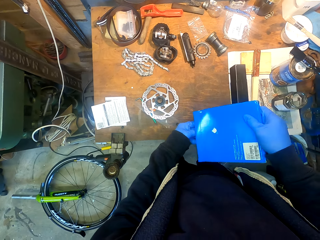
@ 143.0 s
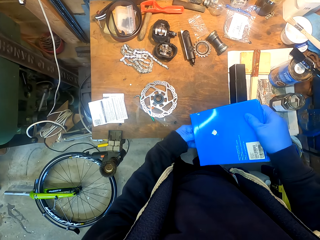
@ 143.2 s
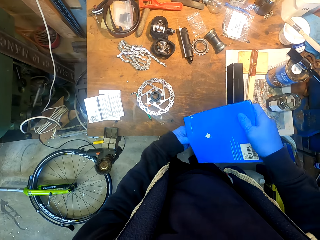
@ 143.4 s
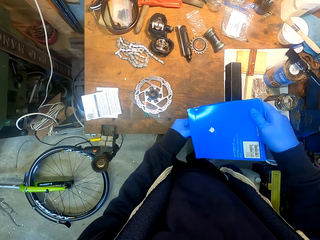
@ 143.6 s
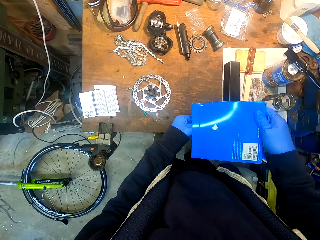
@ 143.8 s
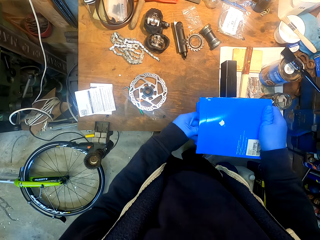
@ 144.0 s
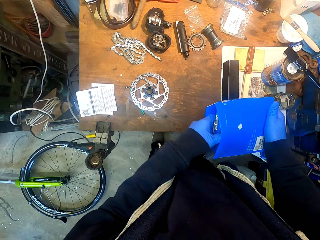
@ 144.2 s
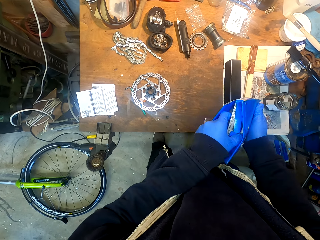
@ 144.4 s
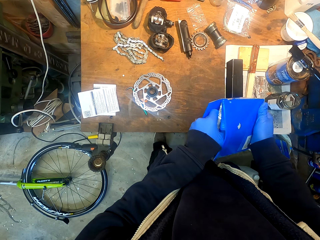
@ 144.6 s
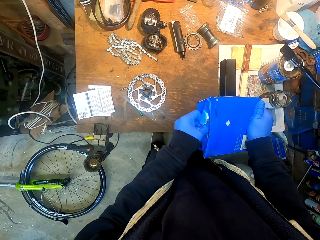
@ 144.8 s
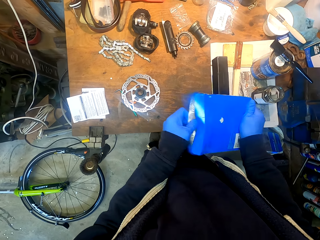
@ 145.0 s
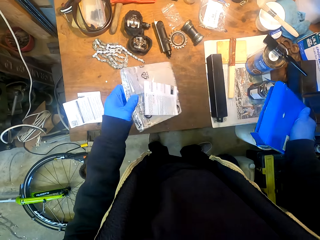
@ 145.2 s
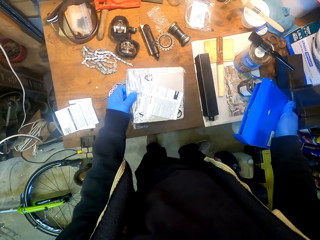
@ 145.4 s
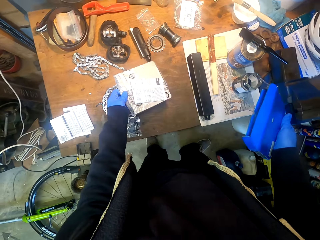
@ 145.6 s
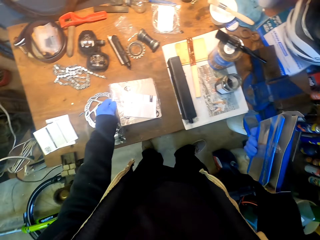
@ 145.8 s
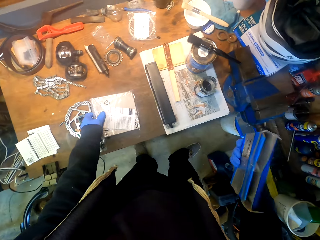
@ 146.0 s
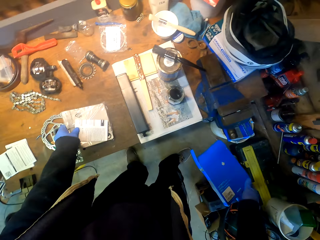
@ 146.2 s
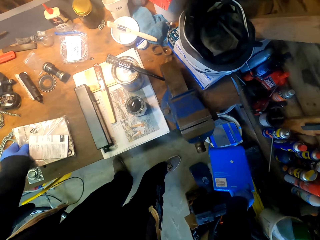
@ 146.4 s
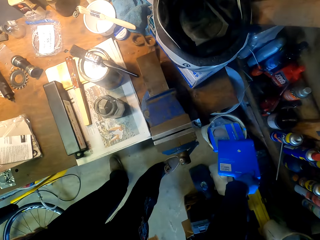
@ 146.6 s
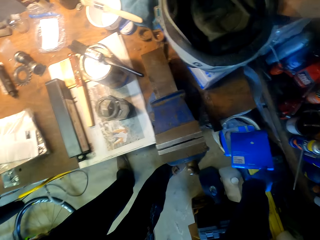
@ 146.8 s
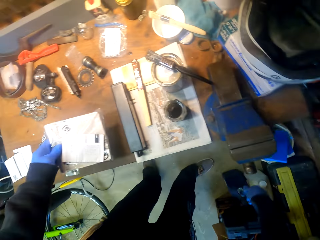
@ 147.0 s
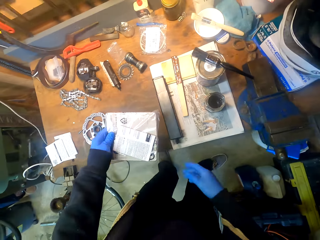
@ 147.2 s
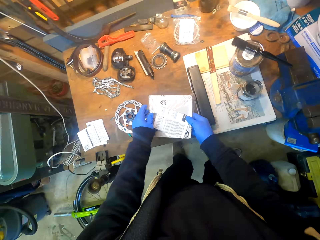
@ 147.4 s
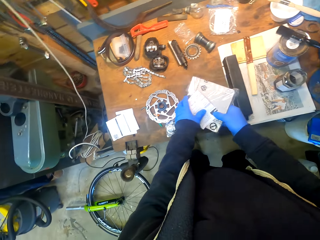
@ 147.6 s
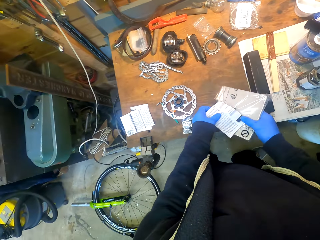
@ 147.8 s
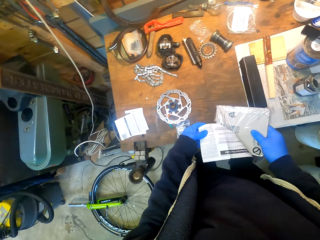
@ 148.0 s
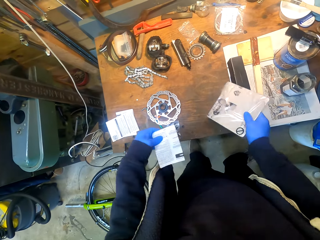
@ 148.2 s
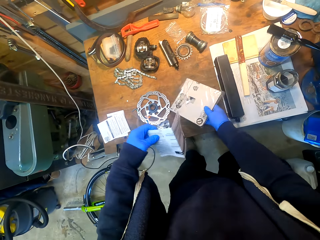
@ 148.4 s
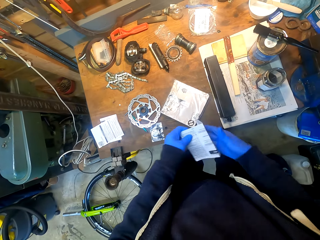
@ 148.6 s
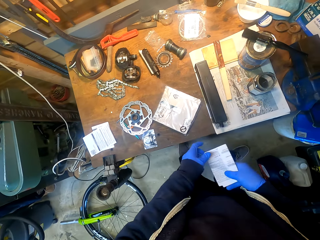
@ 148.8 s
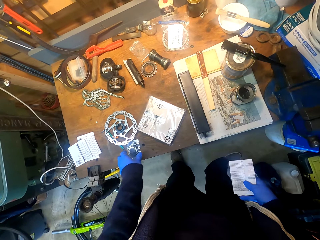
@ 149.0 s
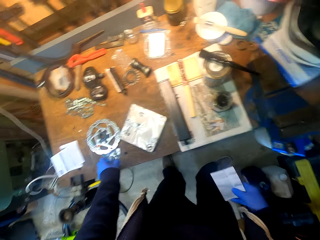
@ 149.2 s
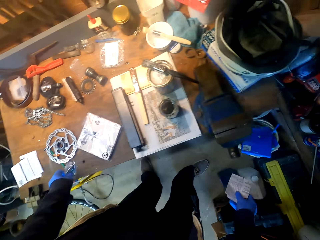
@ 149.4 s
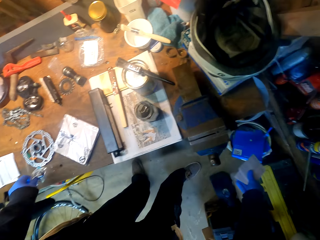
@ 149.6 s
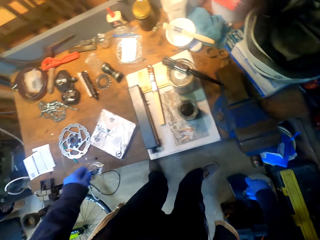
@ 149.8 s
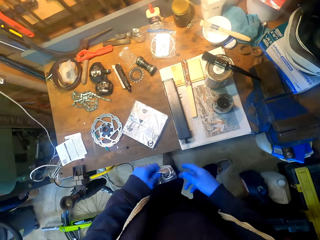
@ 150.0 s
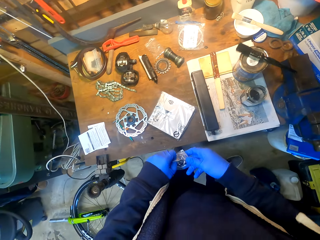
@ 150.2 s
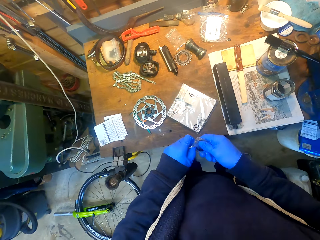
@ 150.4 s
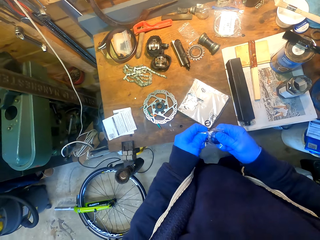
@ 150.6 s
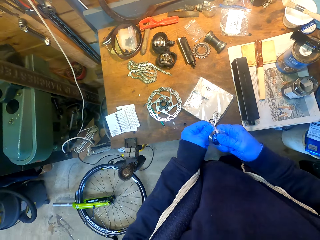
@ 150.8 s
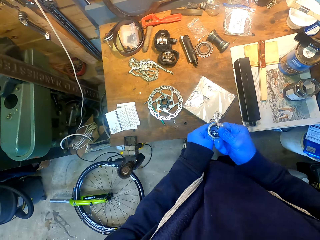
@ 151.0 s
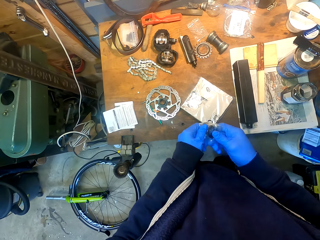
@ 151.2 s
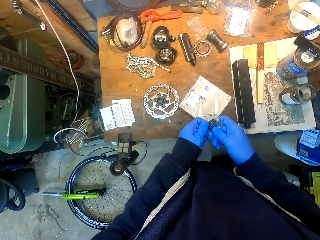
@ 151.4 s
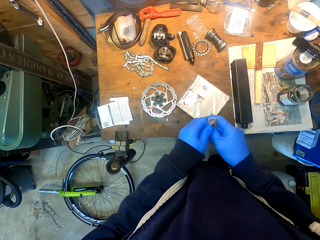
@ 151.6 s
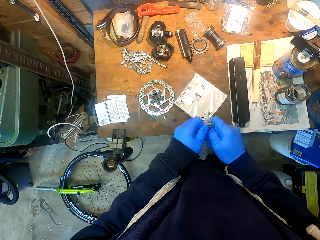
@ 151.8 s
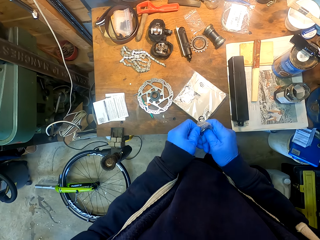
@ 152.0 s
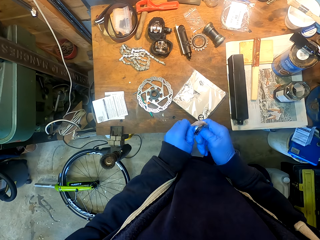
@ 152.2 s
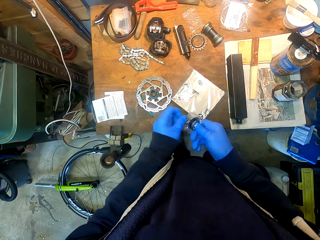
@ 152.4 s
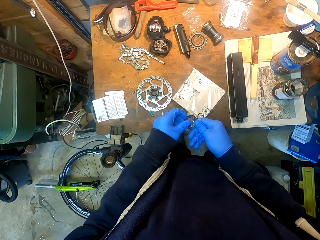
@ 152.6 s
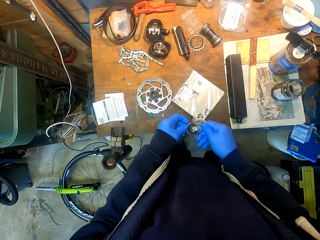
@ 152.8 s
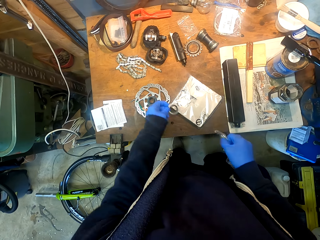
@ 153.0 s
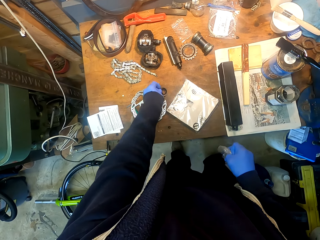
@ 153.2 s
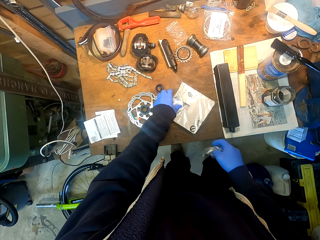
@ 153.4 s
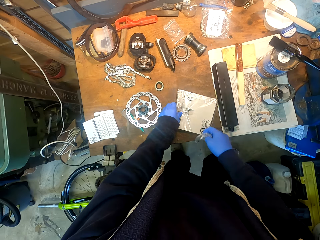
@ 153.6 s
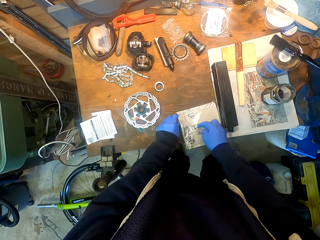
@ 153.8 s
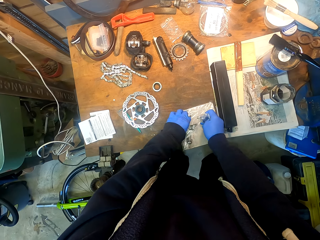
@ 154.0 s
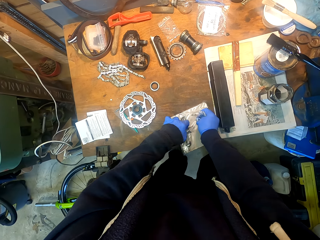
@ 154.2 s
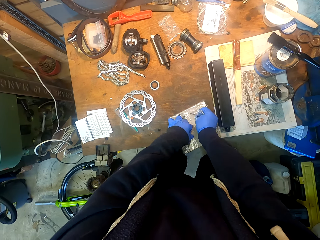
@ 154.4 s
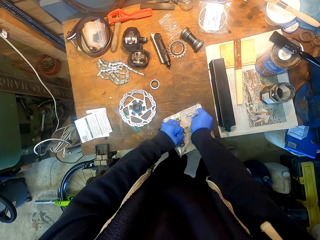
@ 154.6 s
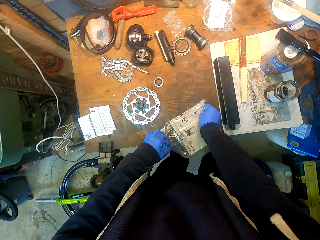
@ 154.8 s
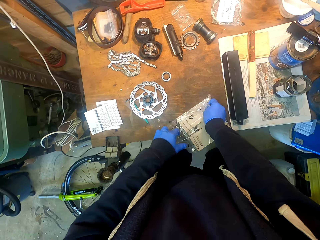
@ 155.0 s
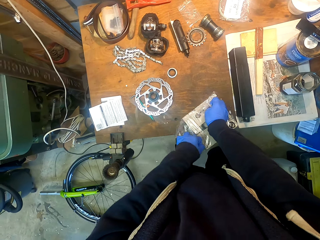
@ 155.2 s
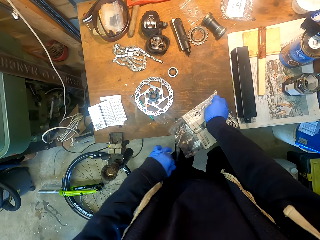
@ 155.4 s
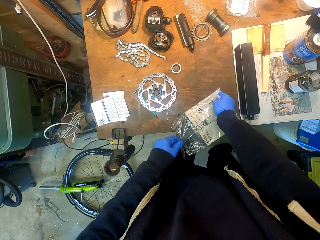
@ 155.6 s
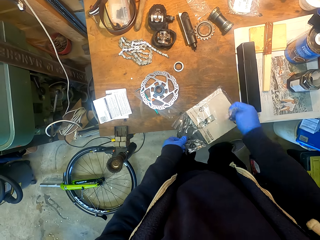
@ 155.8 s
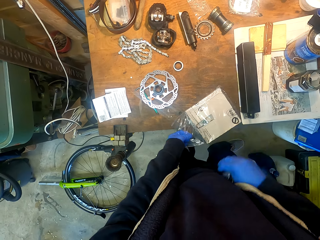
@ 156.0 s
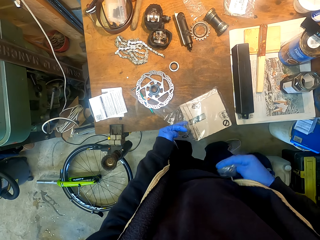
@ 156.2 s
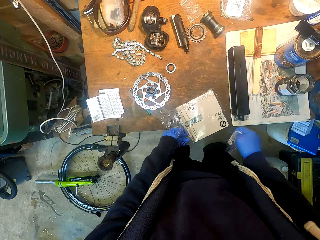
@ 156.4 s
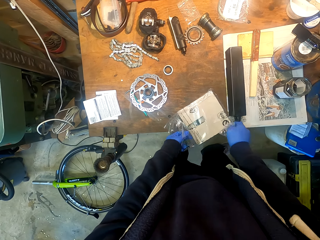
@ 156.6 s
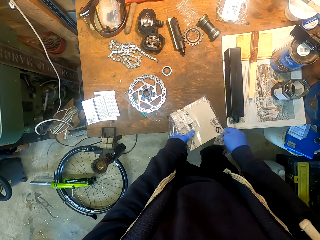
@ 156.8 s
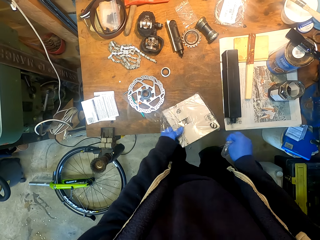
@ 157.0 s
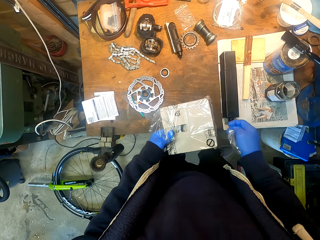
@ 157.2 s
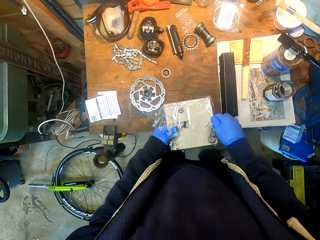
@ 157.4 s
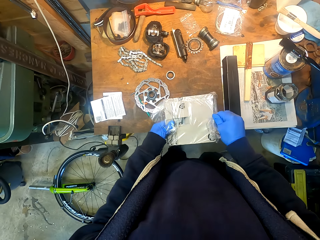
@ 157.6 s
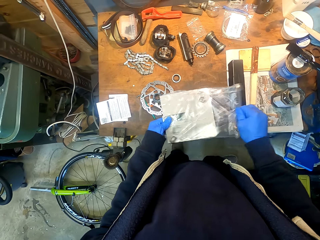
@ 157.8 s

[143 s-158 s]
The camera wearer removes a piece of paper or metal from a box. She places down the box. She puts down the piece of paper on the table. She throws the box in a trash can. She picks up a piece of paper from the table. She throws pieces of paper in the trash can. She picks up a bearing. She unwraps a piece of paper from the bearing with her hands. She puts down the bolt or bearing on the table. She picks up papers. She unwraps a piece of paper with her hands.

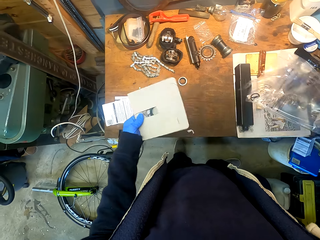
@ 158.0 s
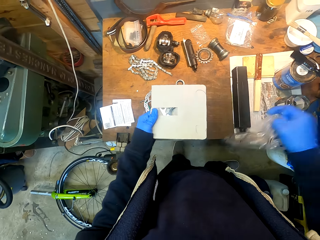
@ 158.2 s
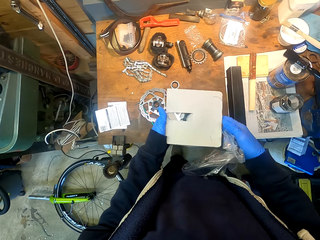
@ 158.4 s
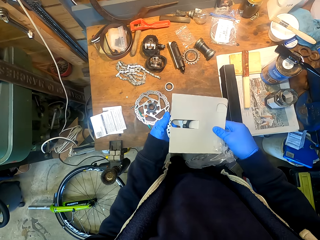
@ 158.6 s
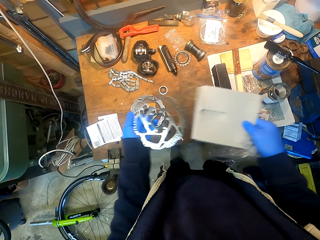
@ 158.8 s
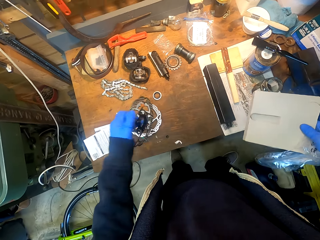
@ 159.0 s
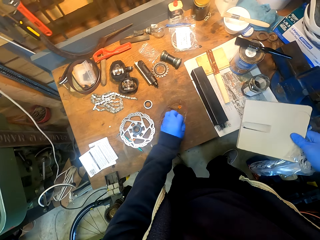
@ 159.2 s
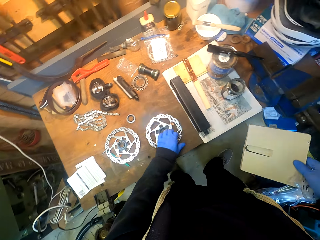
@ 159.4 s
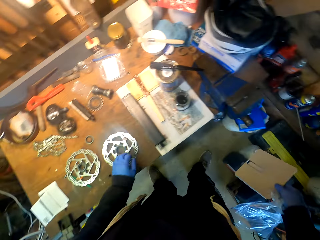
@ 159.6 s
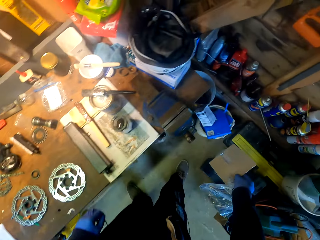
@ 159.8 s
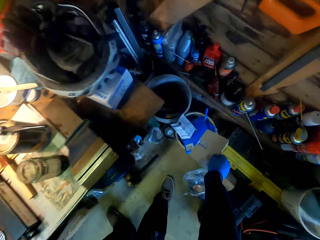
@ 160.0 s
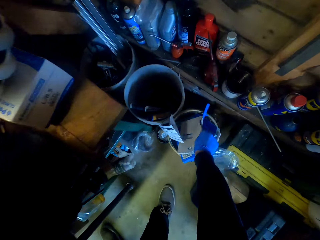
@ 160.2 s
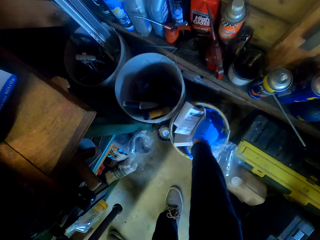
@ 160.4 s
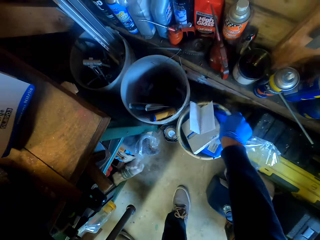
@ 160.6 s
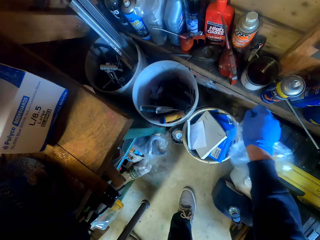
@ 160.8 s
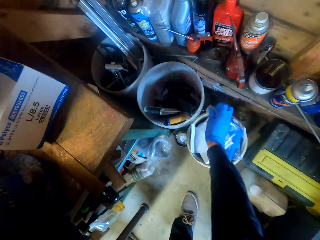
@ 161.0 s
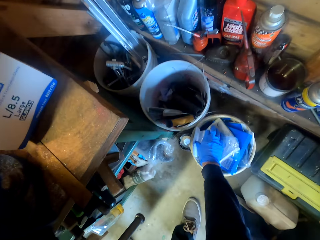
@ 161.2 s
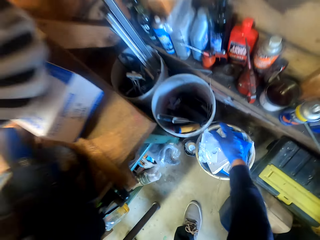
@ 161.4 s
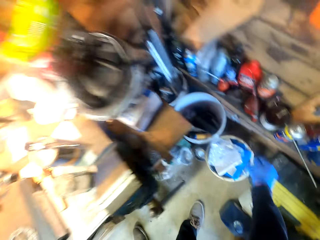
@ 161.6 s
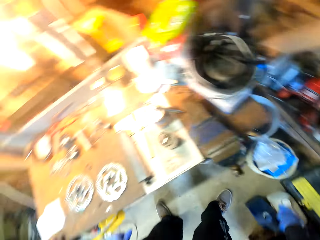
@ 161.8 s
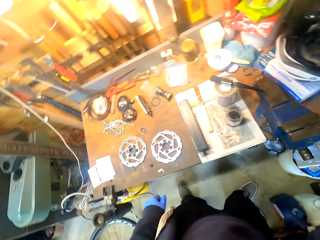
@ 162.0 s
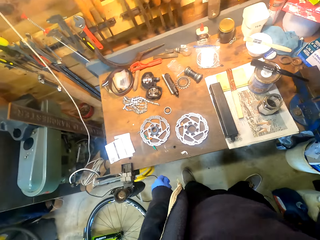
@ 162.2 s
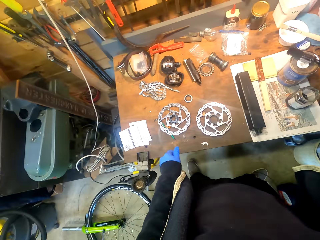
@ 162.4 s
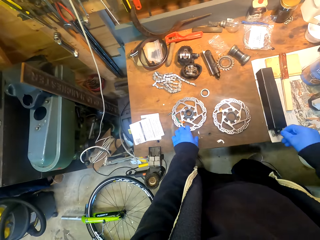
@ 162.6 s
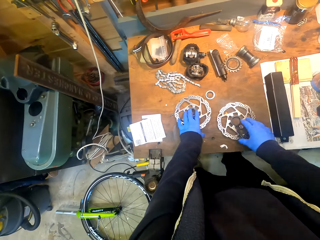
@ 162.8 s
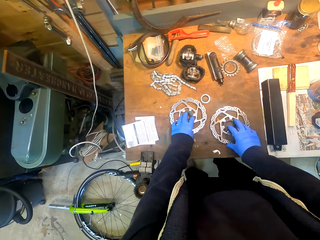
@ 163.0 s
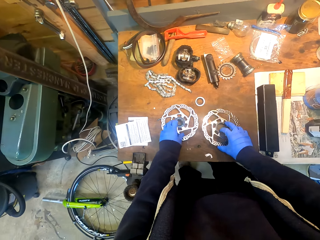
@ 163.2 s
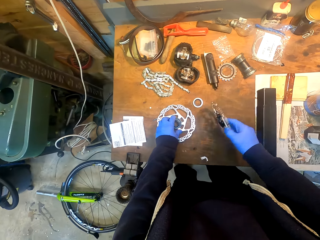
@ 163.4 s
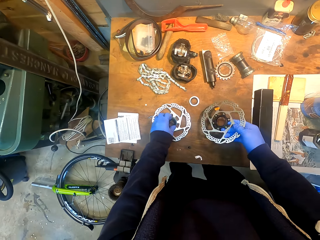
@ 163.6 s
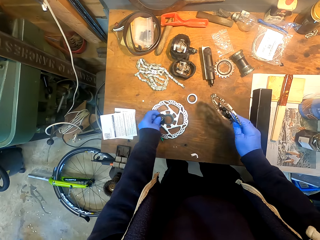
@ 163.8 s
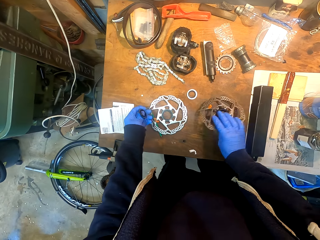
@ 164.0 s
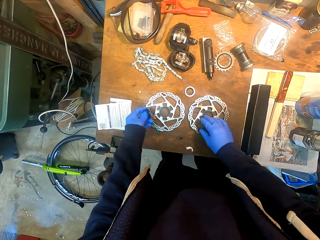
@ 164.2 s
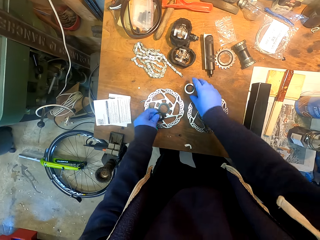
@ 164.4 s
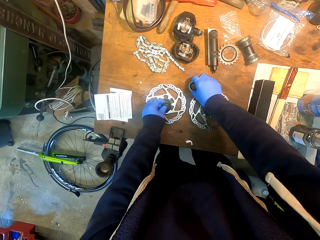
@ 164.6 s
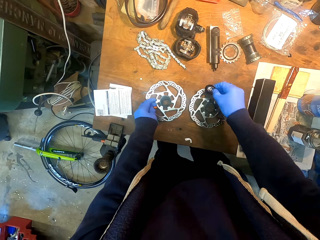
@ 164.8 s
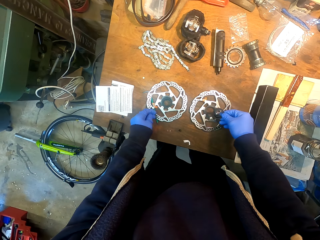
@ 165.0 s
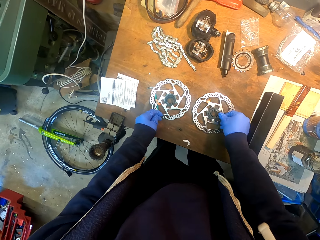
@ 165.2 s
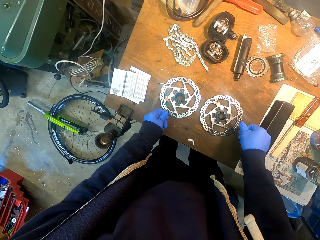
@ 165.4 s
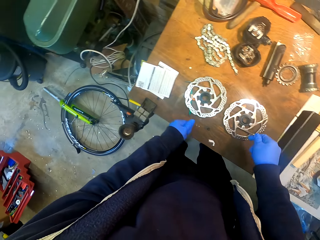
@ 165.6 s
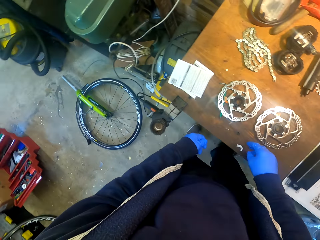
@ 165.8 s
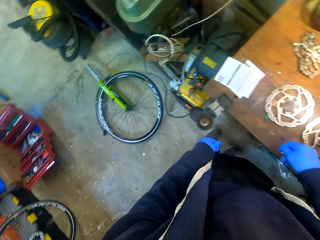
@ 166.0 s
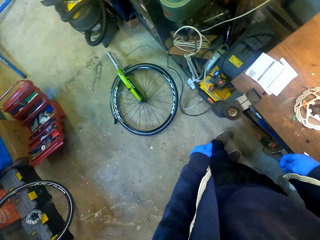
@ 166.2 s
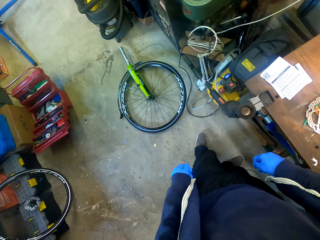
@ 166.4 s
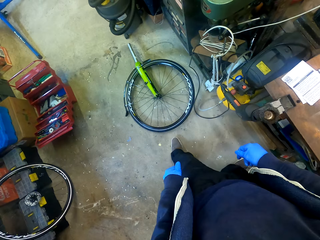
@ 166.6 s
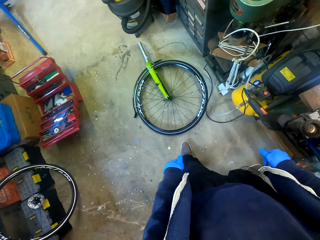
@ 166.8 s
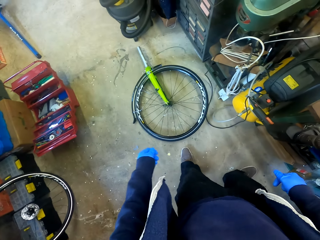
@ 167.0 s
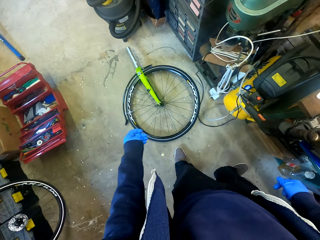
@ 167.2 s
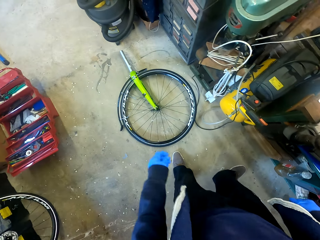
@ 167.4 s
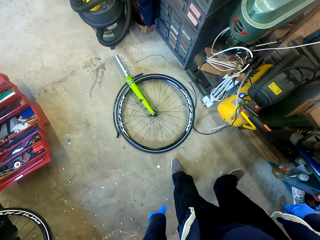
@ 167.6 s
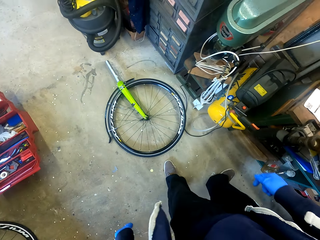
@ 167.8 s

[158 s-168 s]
The camera wearer puts down a gear wheel on the table. They throw pieces of paper in a trash can. They flip the gear wheel on the table. They hold a metal. They pick up the metal and place down the metal. They flip bolts on the table. They walk around a garage.
